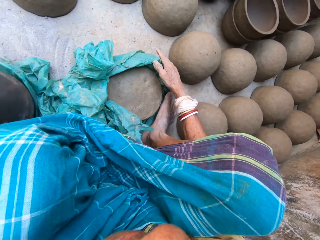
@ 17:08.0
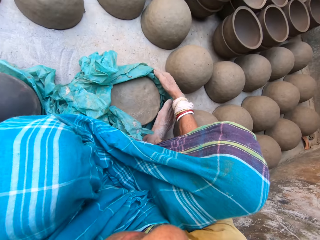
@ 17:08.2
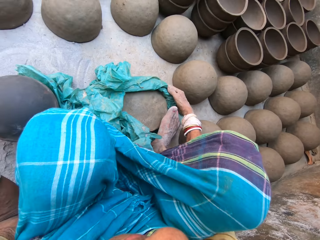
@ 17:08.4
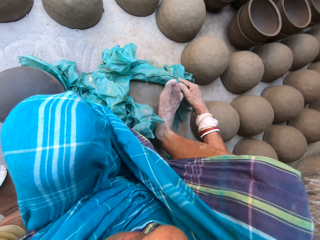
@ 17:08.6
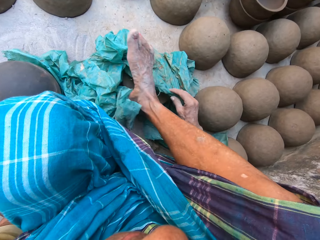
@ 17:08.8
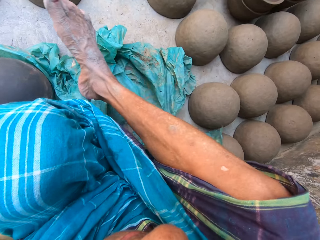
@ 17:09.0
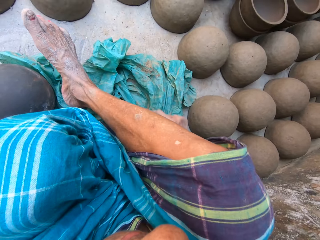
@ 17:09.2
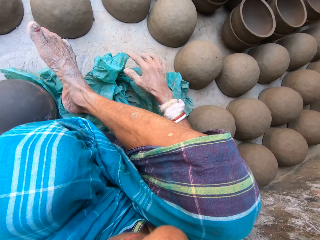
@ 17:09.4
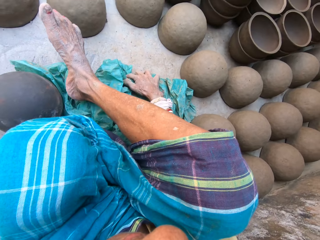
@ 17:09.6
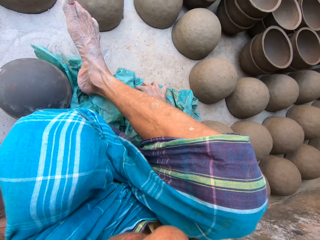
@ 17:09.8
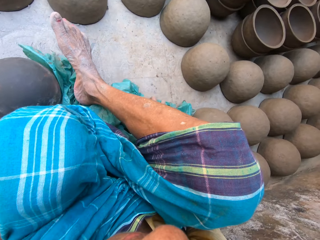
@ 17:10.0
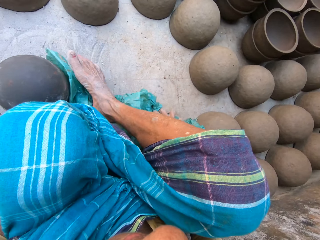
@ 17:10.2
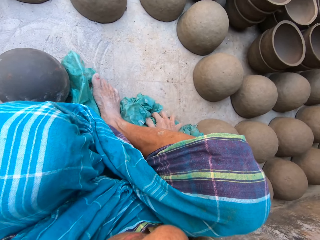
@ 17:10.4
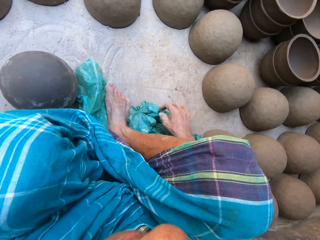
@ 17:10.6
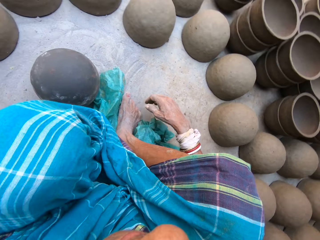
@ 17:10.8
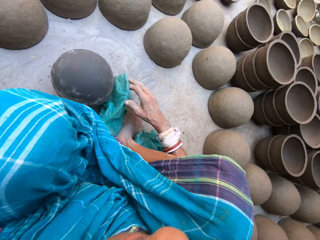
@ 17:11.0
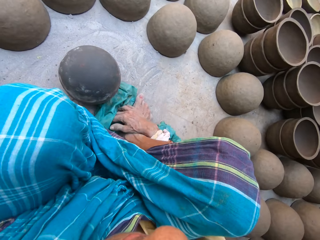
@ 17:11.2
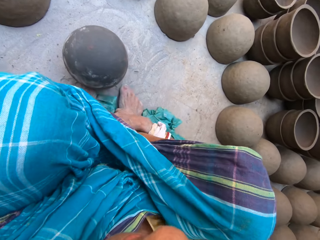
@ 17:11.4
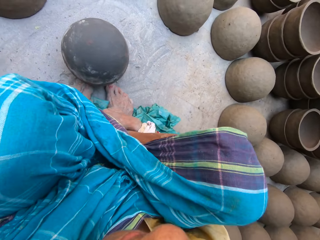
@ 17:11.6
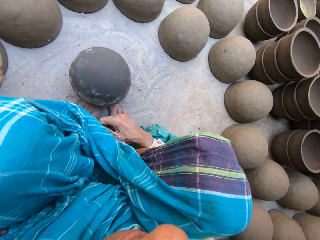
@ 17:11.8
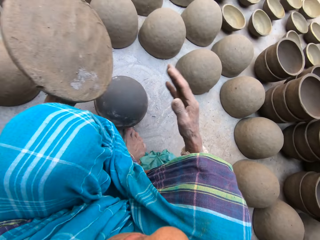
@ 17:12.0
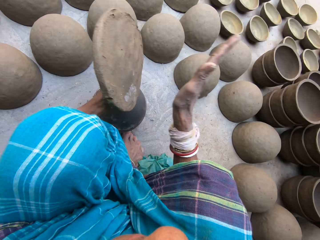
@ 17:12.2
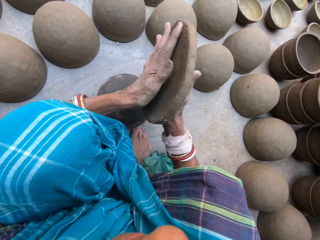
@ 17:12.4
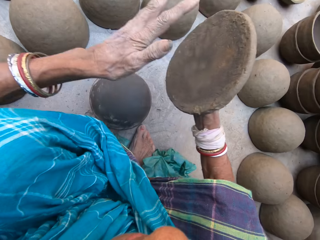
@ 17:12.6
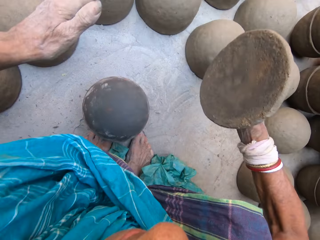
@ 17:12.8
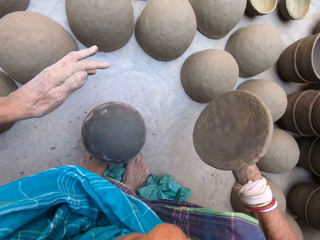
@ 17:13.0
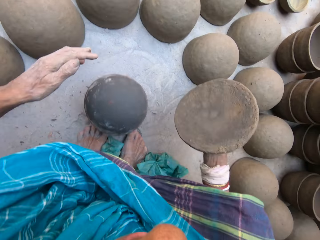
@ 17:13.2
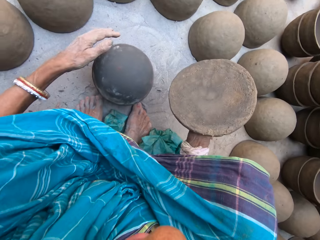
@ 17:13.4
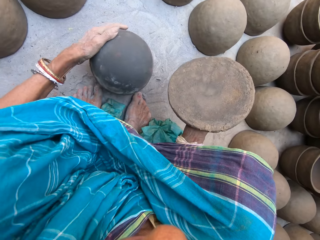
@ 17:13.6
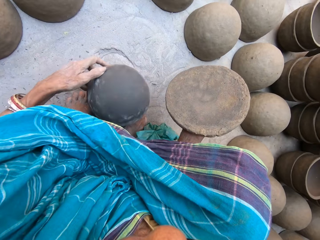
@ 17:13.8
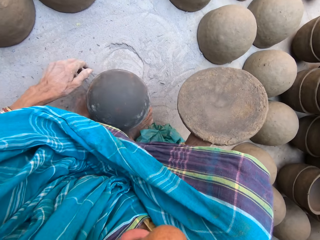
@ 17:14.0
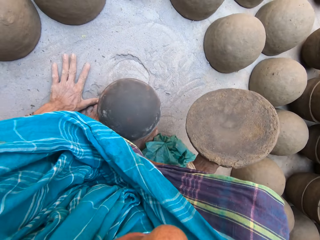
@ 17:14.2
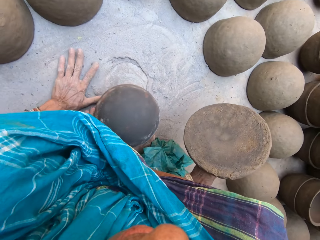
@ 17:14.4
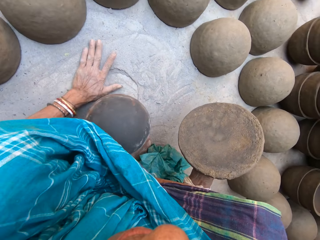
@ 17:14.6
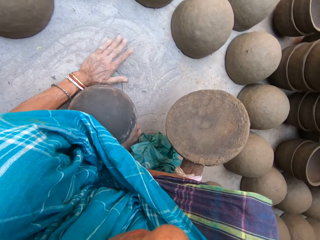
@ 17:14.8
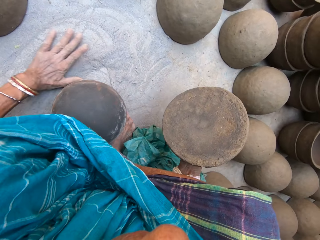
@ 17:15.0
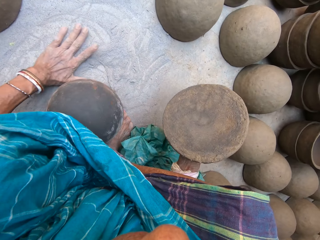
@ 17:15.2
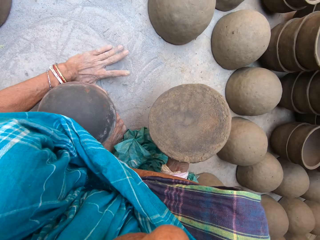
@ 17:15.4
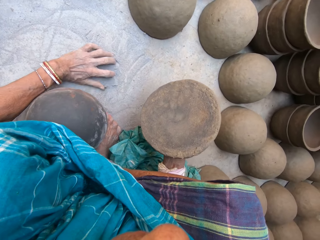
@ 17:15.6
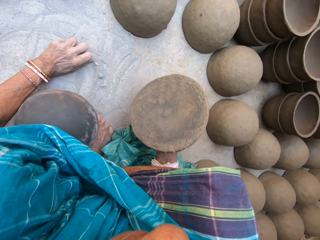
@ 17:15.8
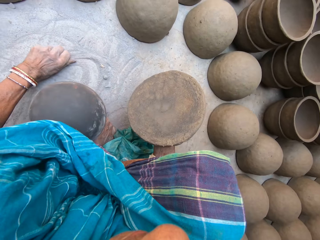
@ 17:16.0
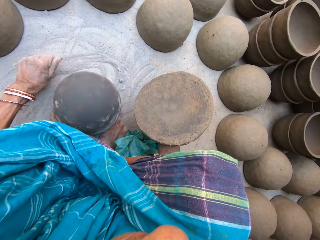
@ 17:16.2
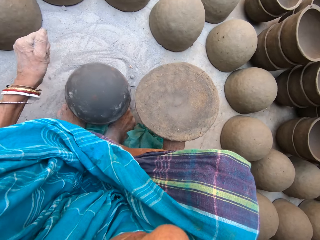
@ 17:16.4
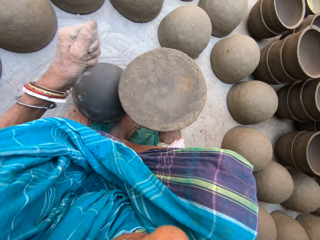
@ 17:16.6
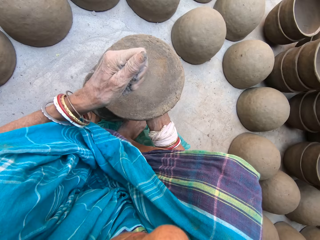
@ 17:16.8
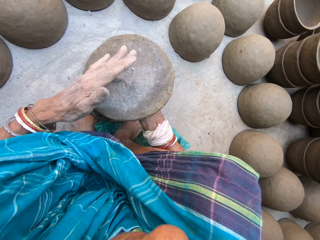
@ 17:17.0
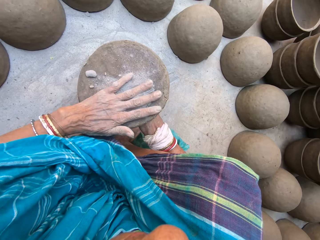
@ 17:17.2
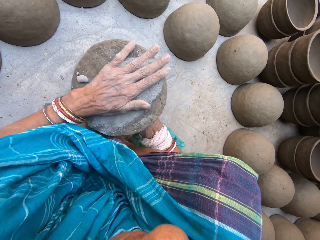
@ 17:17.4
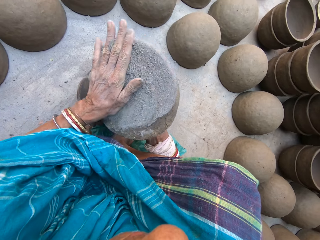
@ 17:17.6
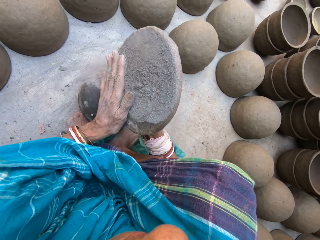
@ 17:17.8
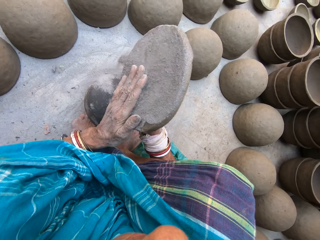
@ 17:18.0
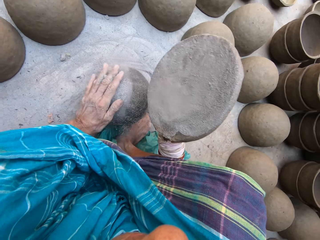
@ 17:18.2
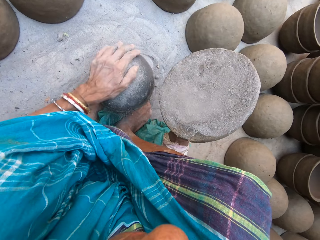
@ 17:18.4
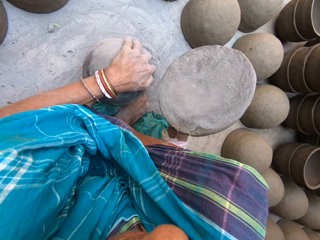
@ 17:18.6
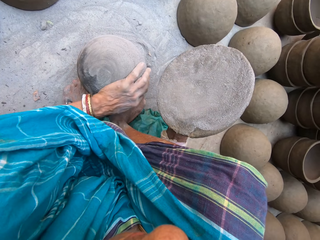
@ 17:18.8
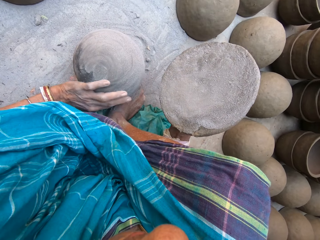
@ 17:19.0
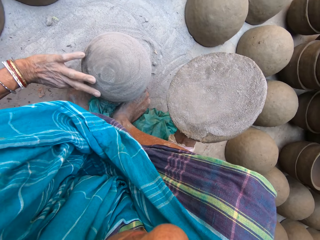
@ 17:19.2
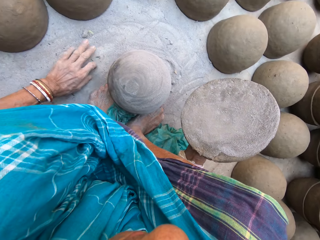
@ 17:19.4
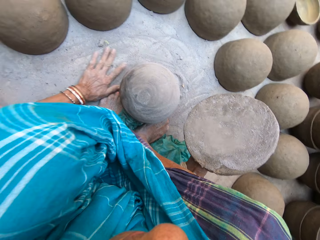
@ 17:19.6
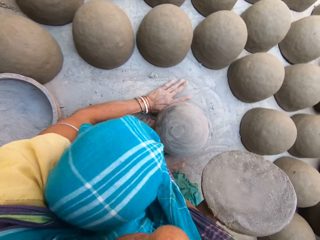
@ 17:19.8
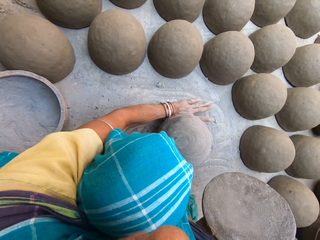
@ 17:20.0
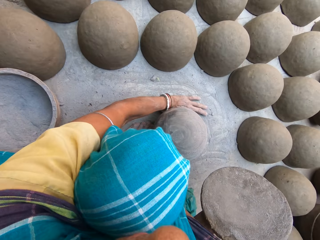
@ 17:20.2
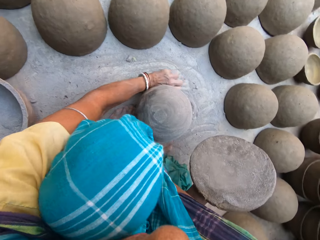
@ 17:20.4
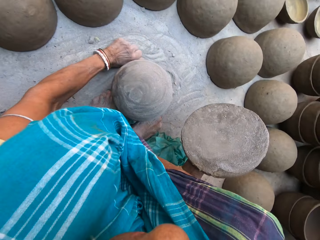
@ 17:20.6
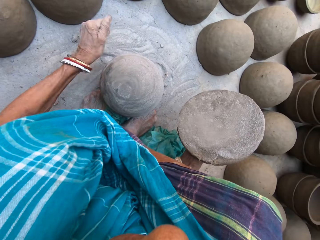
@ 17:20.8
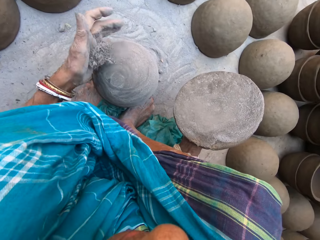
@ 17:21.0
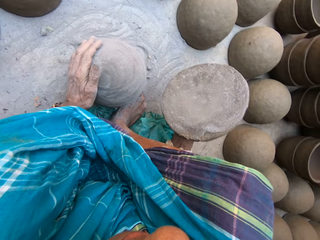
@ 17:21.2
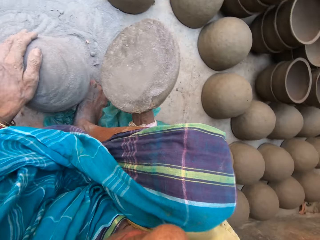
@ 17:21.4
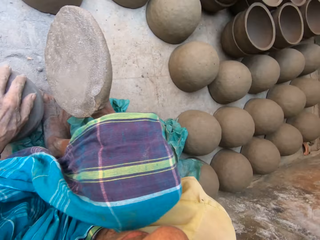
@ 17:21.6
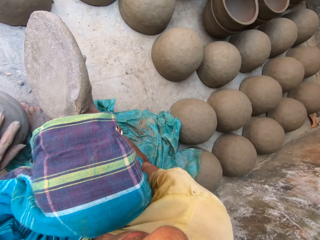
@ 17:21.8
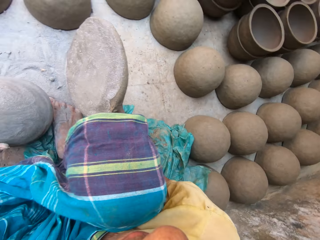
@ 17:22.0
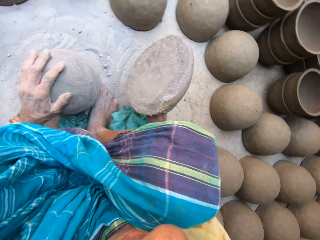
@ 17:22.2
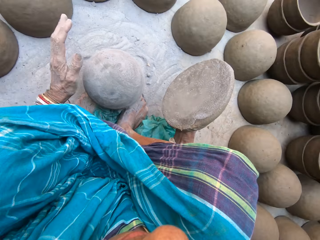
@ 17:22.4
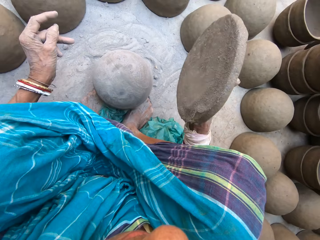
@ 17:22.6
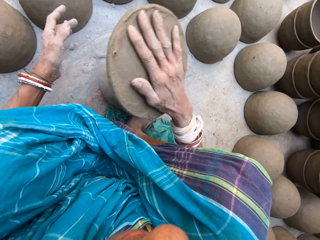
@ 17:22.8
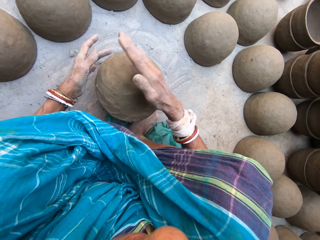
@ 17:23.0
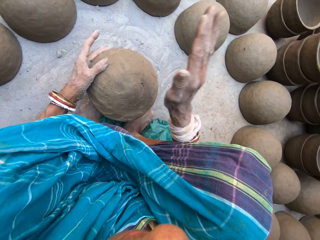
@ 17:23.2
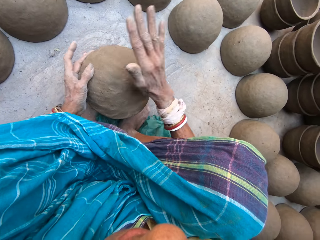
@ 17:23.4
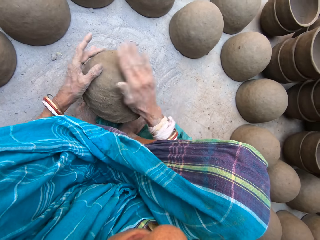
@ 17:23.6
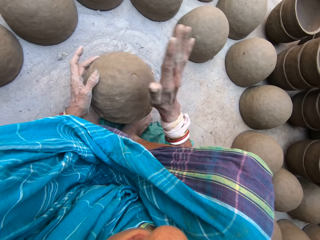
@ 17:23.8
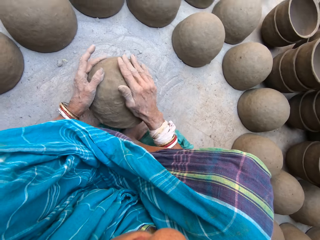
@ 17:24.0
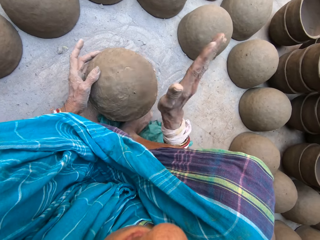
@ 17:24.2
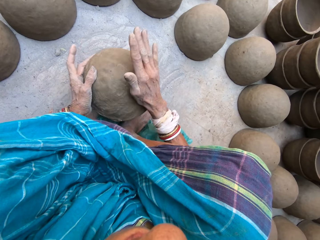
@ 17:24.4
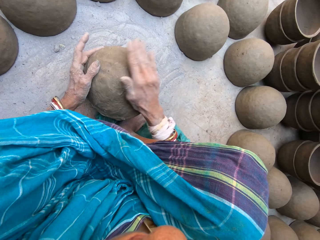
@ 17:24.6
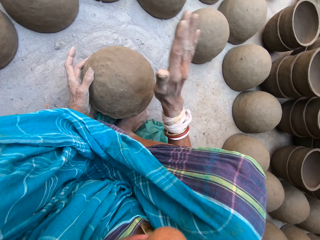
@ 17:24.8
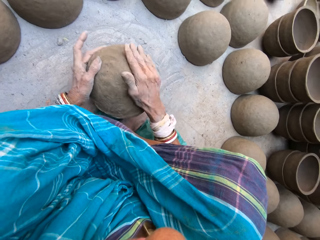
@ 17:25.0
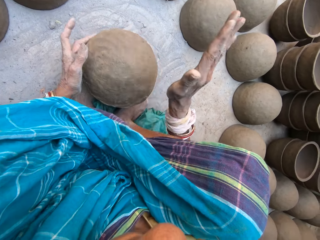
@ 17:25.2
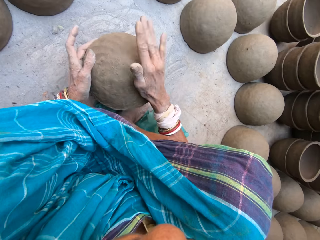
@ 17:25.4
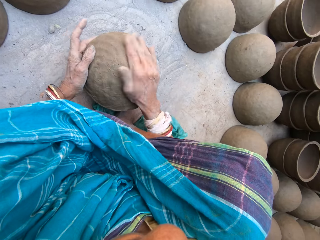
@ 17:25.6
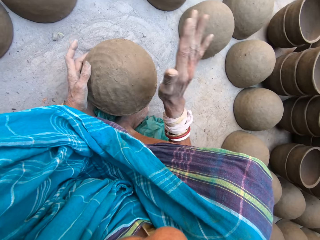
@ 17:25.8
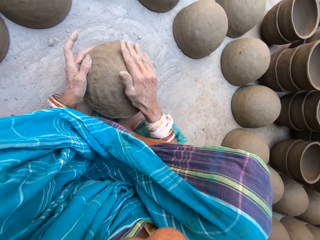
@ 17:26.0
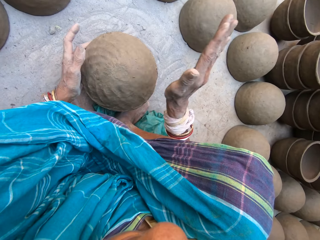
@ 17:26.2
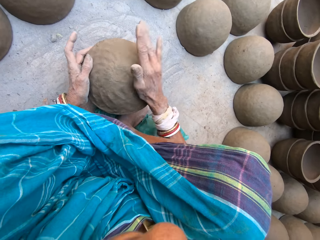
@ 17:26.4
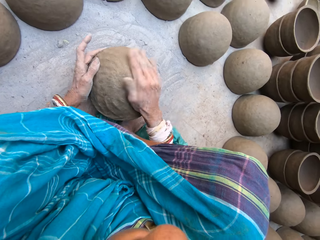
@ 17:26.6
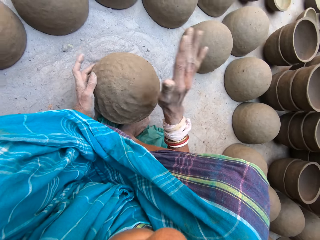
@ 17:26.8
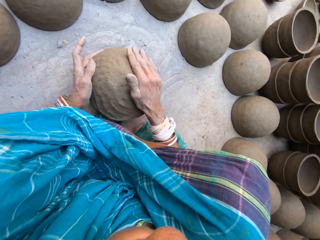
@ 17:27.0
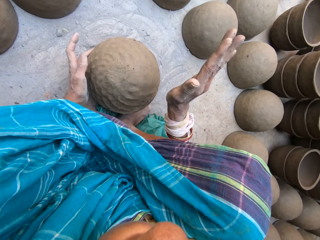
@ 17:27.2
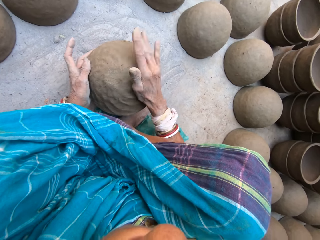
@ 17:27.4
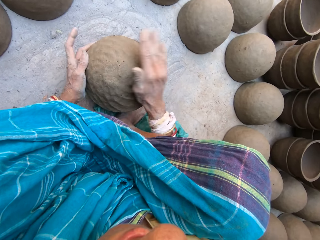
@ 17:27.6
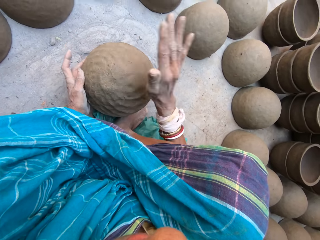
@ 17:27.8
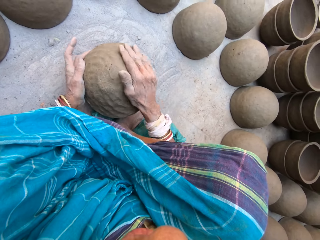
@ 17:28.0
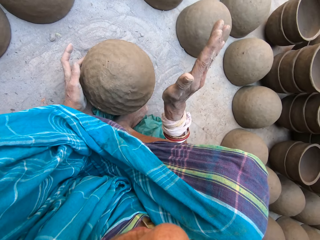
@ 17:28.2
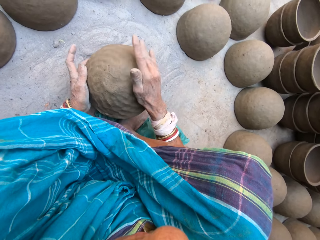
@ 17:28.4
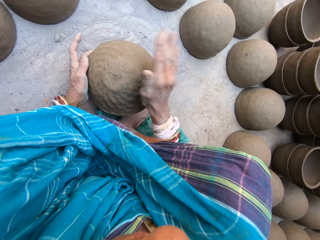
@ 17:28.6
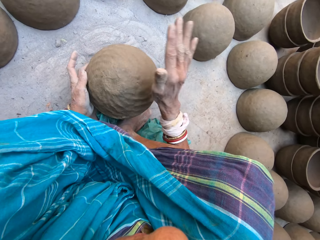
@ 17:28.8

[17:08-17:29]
The camera wearer drops the clay on the left hand. They cover the clay with polythene paper, step on the polythene paper, and move the polythene paper slightly by hand. They hit the clay by hands and push the clay. They move the pot on the ground. They gather sand on the ground and take the sand on the ground. They apply the sand on the clay and spread the sand on the clay. They pour the sand on the pot and spread the sand on the pot. They take the sand on the ground and drop the sand on the pot. They smear something on the pot. They put the clay on the pot and hit the clay on the pot. They rotate the clay on the ground.
